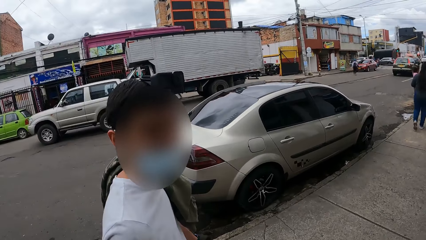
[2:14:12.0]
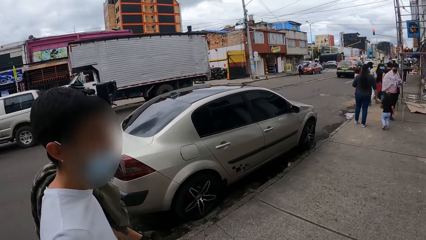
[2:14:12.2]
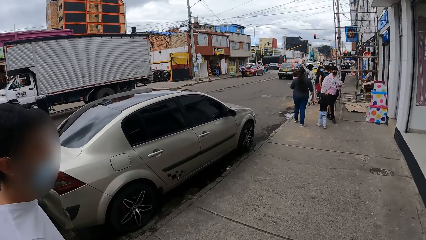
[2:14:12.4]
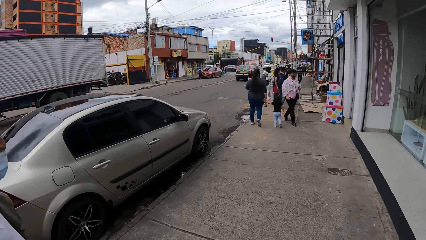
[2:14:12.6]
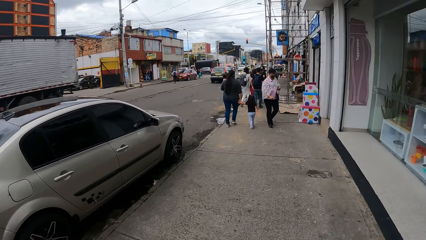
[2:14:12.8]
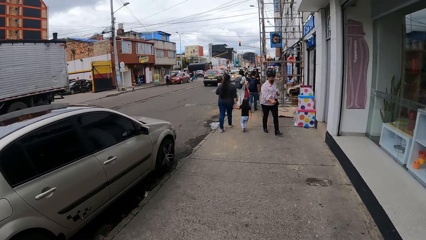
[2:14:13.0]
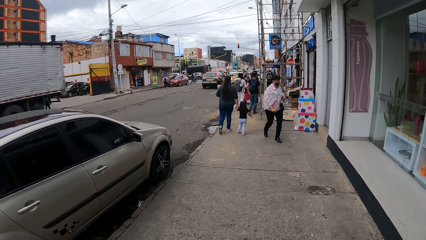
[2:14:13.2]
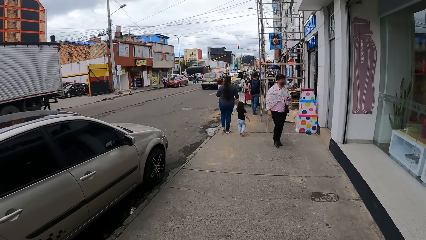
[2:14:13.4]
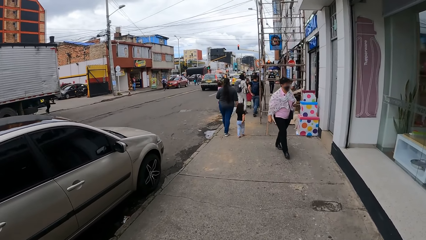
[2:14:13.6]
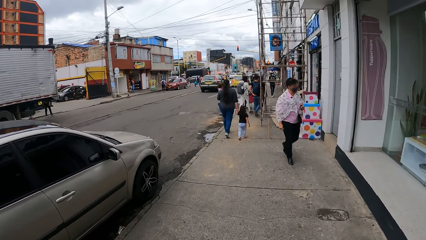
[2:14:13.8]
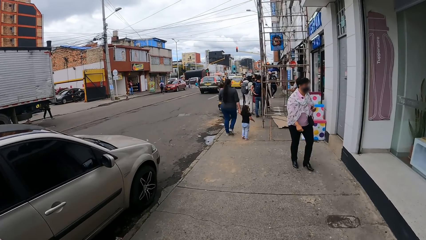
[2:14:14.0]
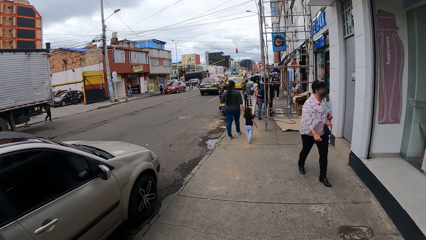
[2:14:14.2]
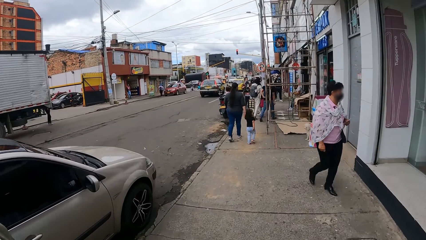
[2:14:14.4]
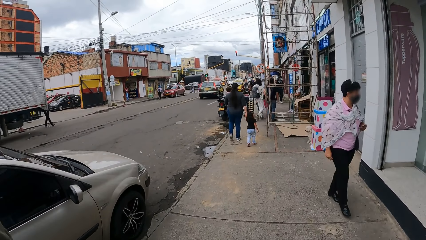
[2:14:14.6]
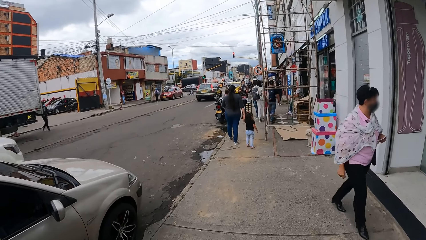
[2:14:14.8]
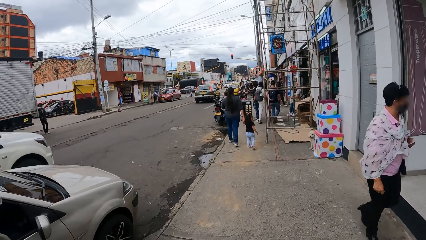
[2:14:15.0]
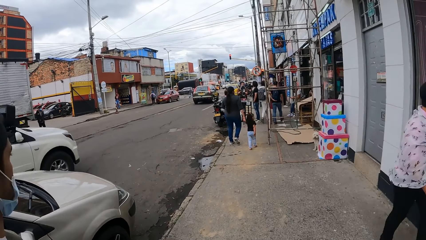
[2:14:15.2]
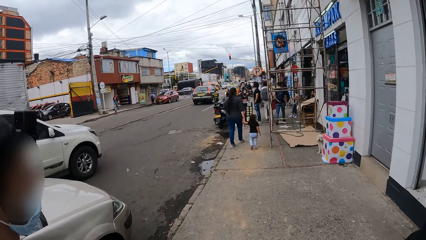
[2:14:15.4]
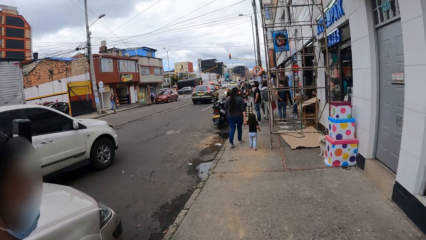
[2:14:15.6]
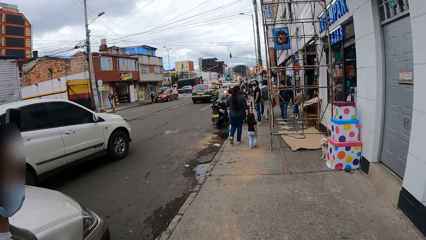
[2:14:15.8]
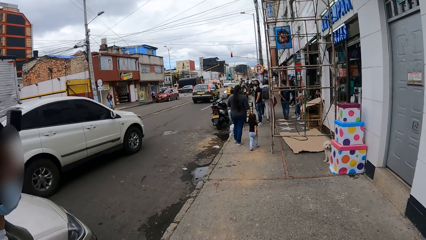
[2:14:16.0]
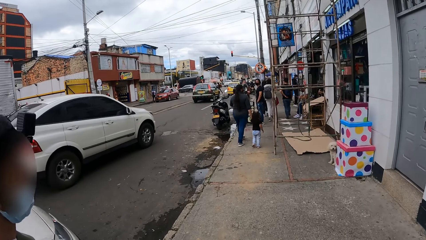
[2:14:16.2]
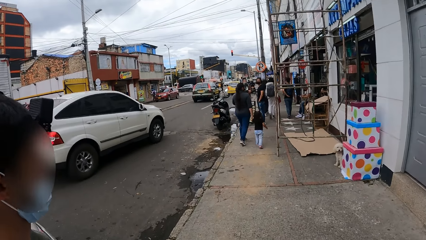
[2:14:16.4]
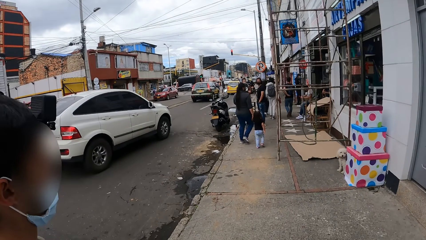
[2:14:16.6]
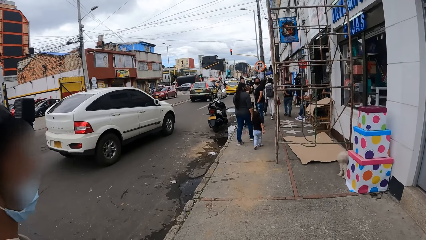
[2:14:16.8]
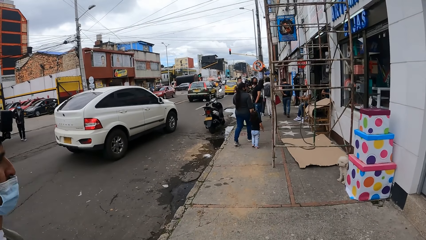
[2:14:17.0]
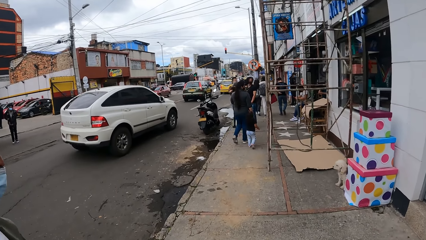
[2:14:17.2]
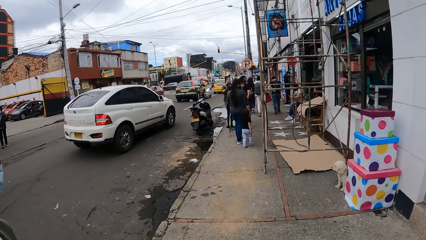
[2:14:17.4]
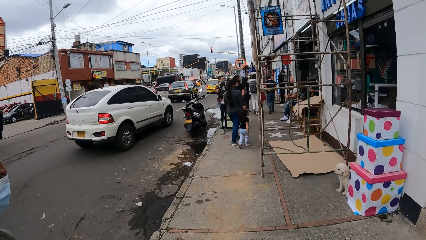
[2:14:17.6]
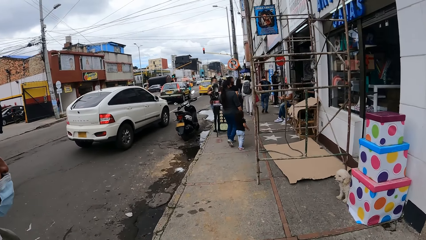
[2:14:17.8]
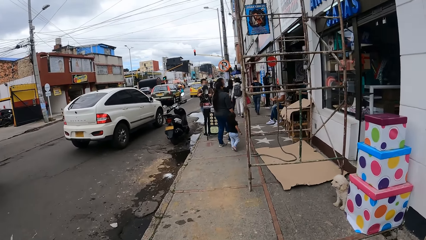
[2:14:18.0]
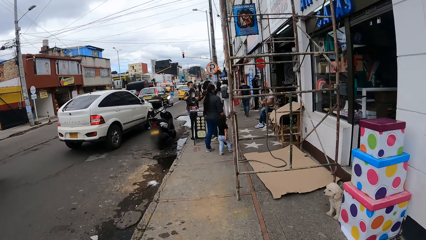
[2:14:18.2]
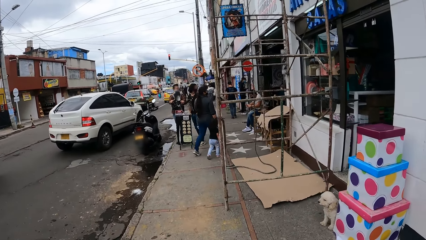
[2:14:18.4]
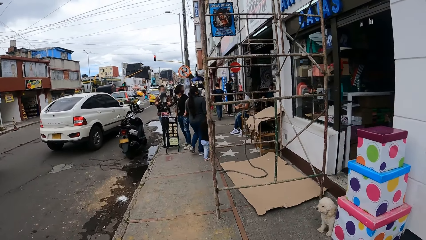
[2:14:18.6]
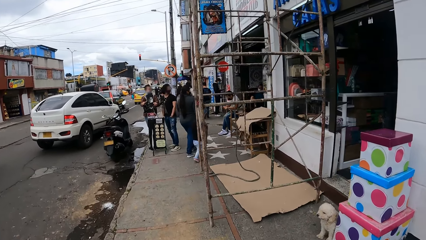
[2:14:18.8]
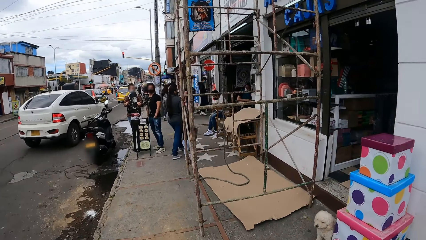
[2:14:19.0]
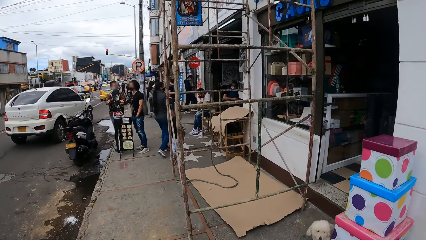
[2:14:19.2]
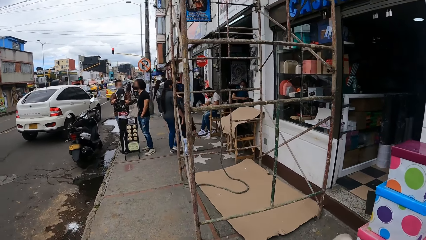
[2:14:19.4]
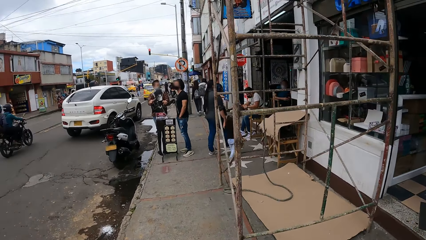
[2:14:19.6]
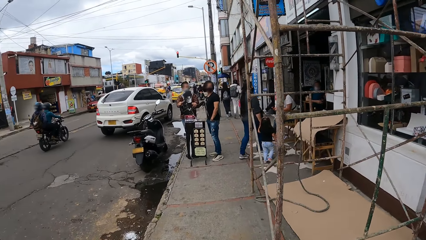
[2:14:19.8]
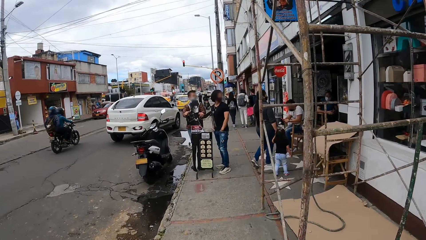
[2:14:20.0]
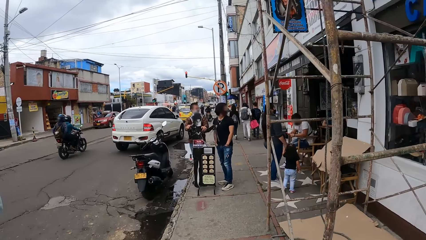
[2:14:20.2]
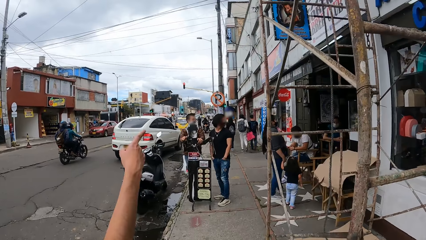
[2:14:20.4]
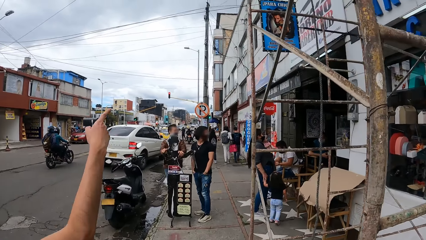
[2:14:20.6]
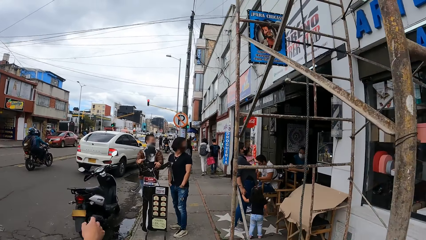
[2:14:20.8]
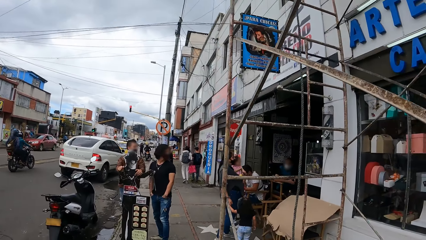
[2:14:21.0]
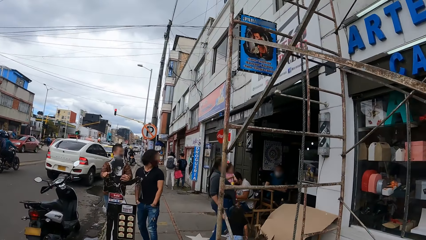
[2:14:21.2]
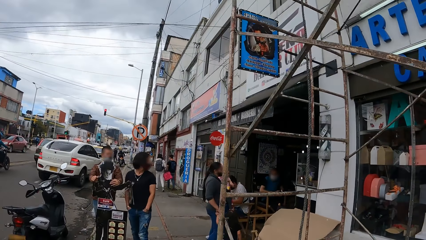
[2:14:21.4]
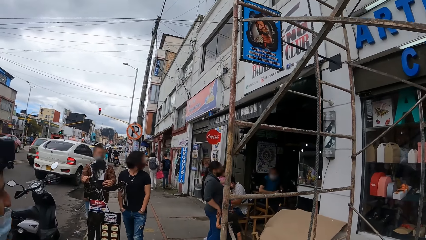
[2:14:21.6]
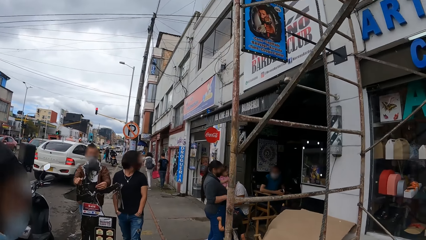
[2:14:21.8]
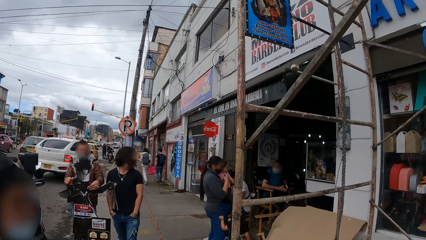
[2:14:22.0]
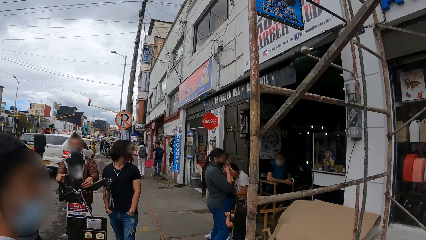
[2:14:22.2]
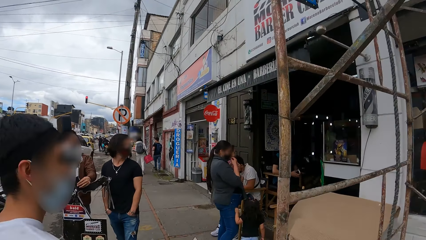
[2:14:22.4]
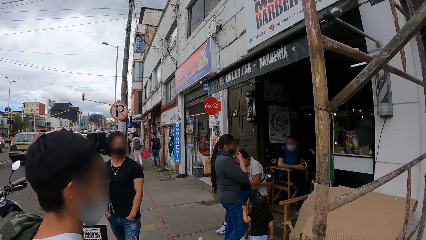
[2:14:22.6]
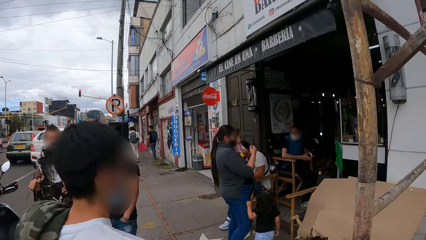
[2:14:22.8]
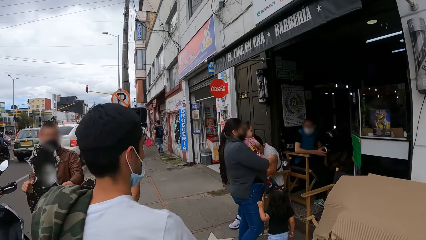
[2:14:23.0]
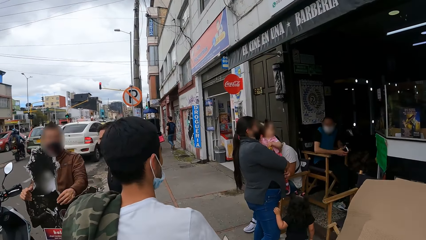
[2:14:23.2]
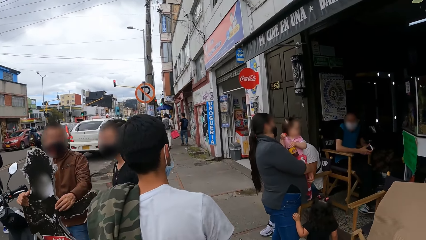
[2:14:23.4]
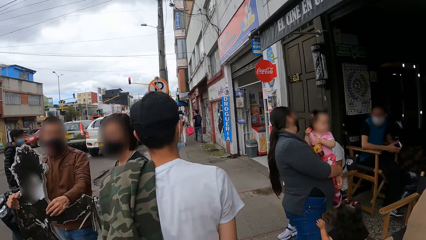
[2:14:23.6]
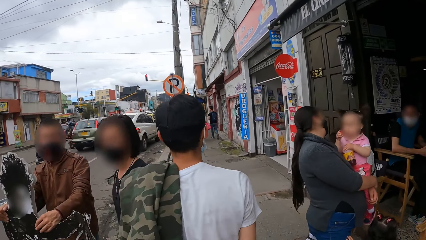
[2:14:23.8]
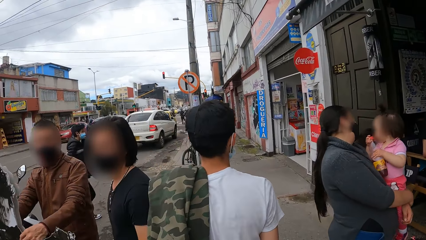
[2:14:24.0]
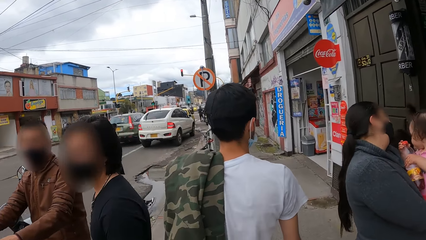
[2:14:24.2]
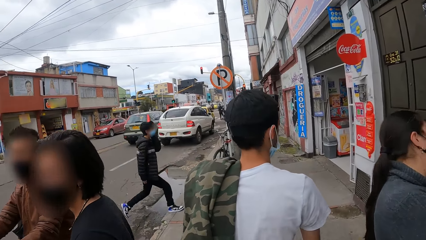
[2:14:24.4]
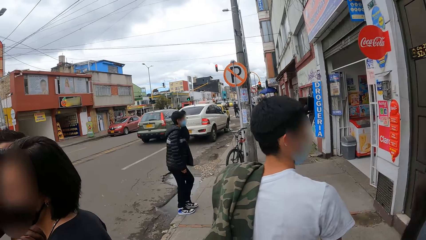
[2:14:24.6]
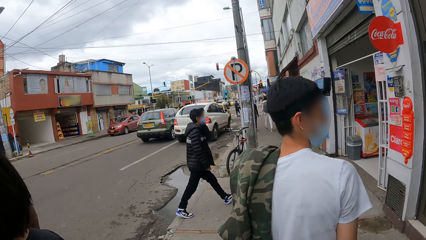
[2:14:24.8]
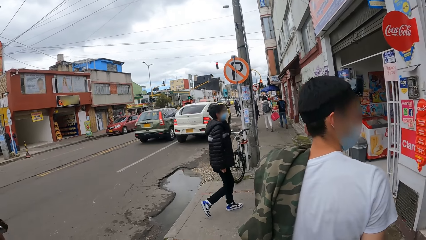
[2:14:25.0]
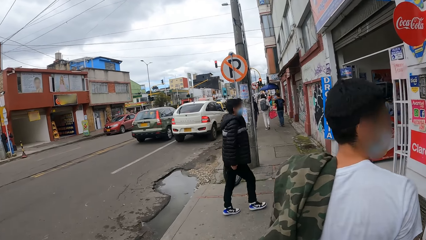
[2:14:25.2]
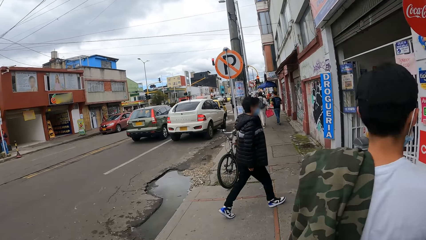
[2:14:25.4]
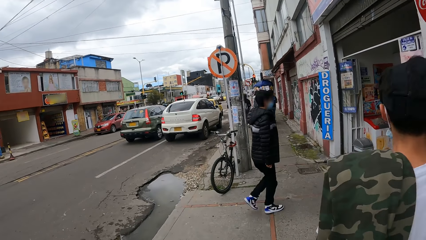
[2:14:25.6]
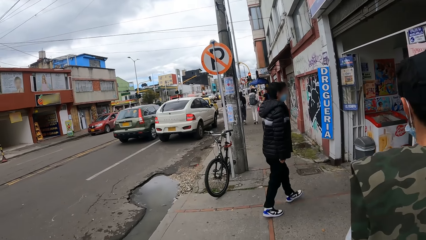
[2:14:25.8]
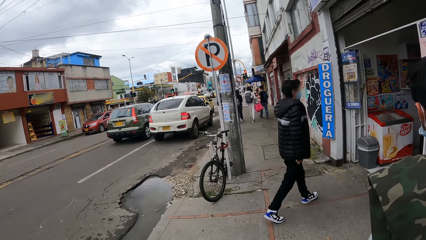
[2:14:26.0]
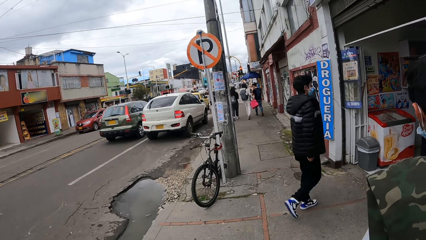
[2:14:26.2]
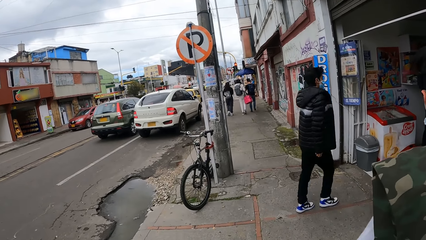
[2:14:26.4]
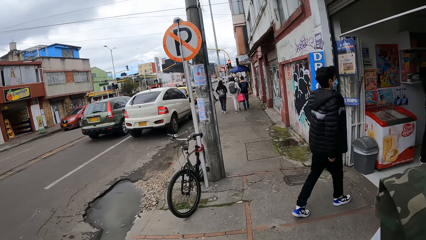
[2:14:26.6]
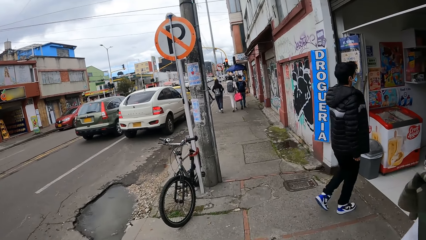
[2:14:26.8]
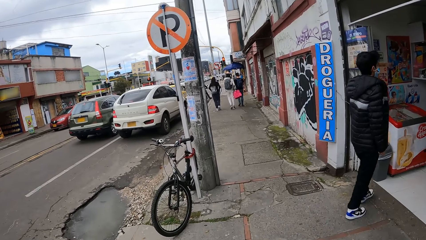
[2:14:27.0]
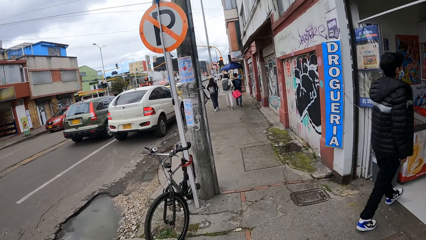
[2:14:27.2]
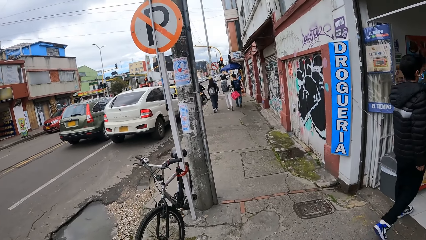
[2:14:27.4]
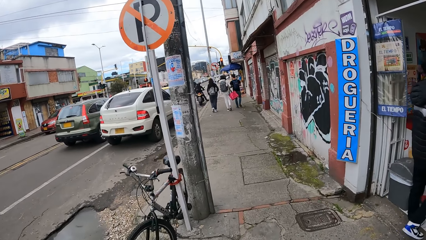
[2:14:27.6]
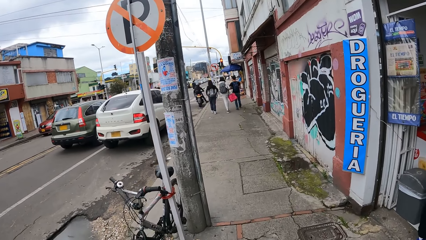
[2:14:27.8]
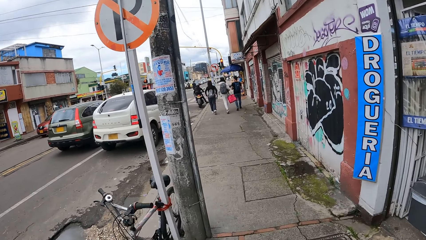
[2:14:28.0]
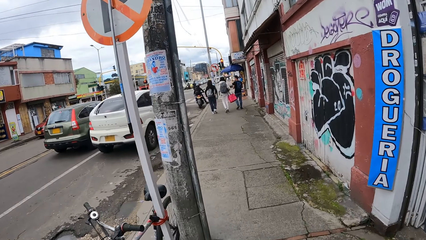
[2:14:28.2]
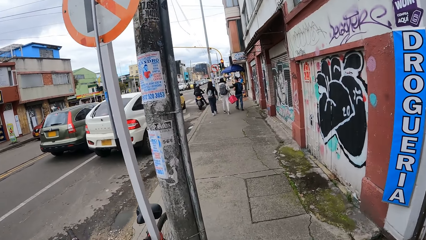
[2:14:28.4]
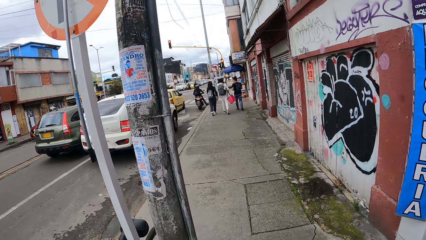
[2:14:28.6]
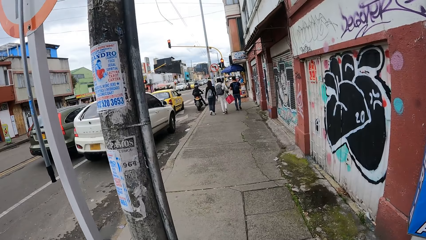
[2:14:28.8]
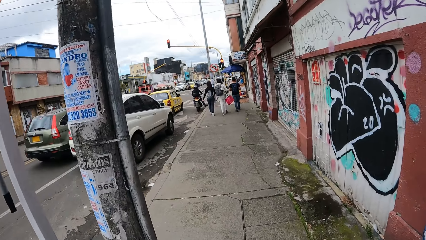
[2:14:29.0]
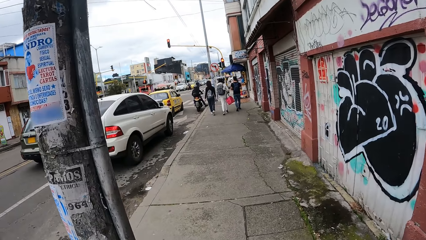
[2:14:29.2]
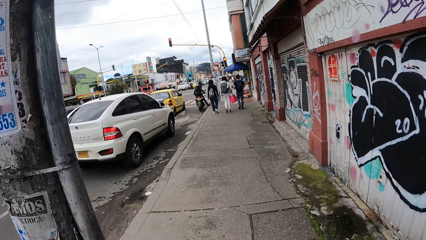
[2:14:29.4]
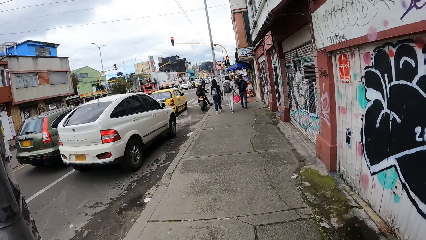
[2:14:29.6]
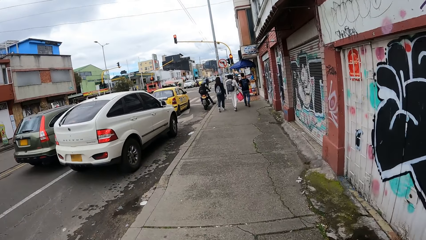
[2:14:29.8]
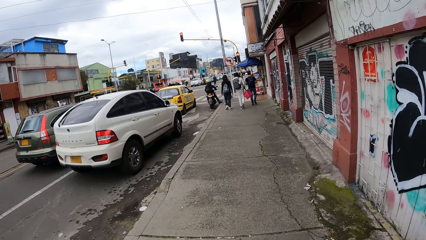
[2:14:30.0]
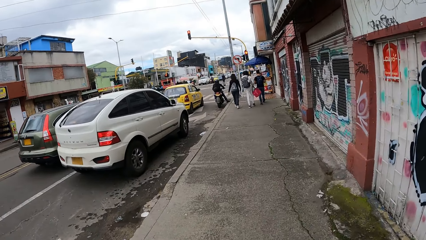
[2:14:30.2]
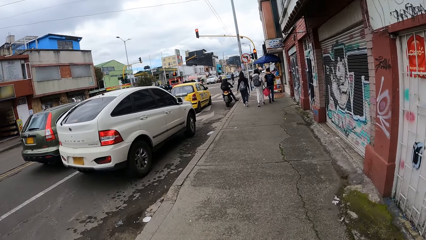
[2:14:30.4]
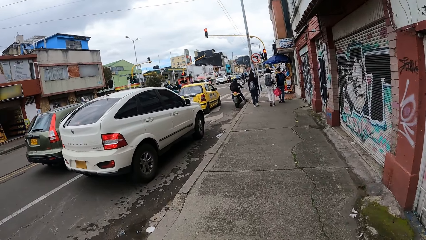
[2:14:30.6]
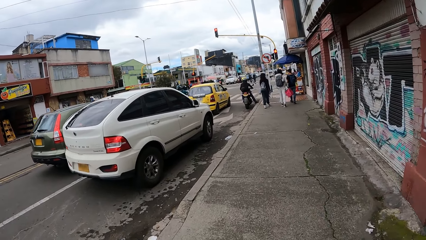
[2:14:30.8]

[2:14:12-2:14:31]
The camera wearer looks around the shop. A car drives past the camera wearer. The camera wearer walks along the road. They walk along the road with a man.
